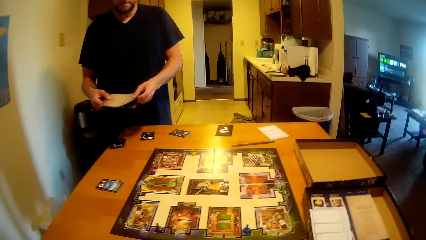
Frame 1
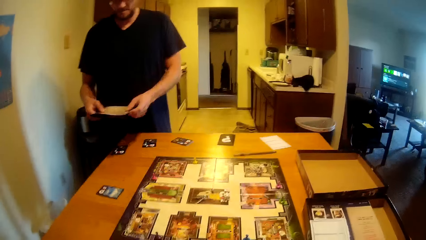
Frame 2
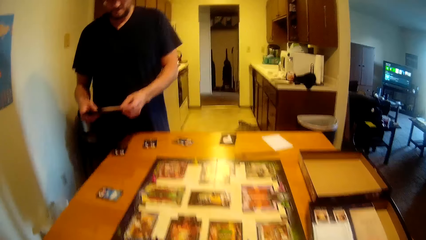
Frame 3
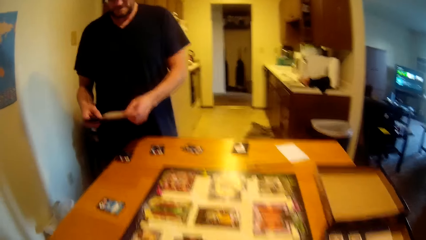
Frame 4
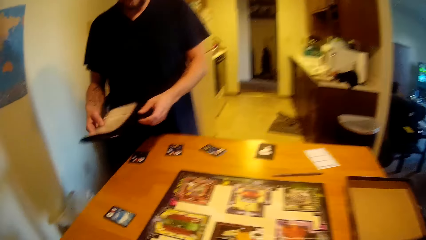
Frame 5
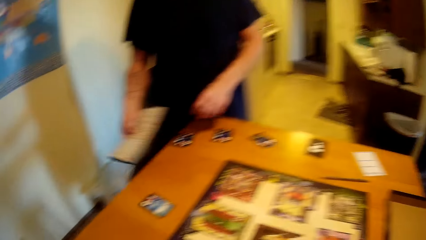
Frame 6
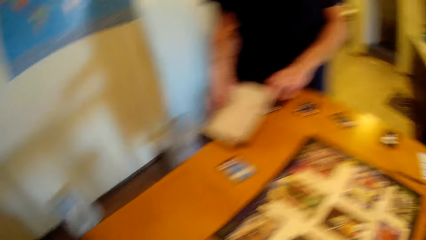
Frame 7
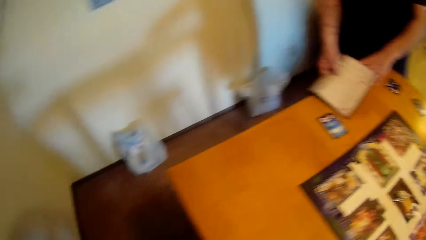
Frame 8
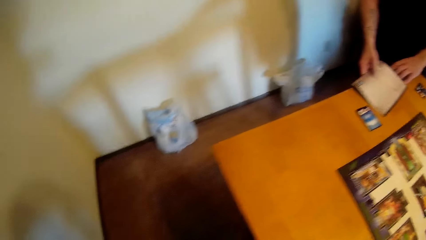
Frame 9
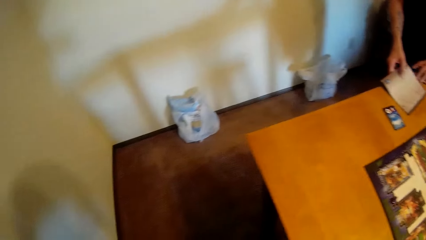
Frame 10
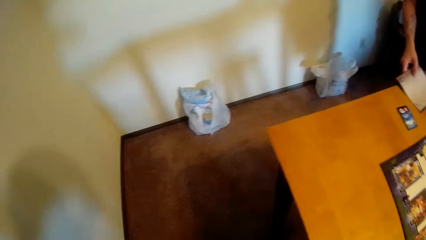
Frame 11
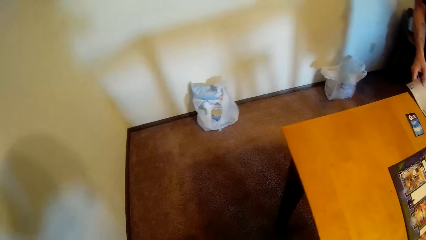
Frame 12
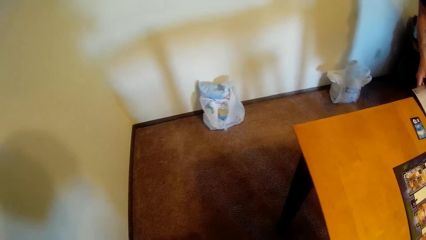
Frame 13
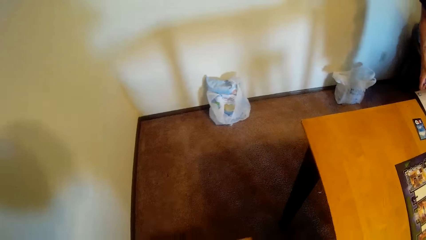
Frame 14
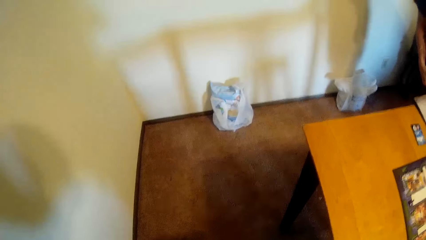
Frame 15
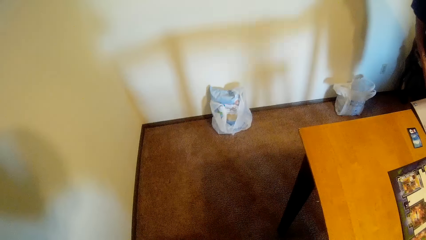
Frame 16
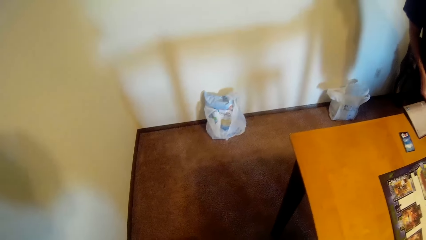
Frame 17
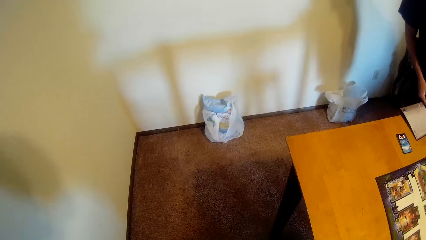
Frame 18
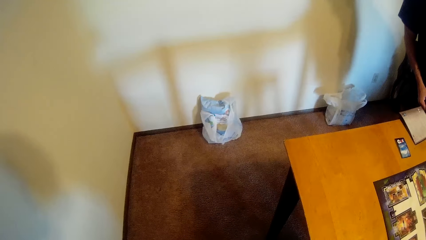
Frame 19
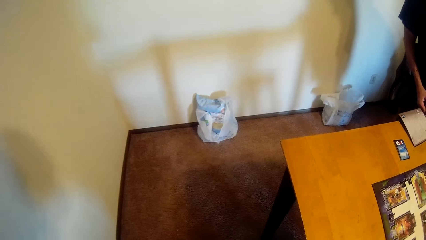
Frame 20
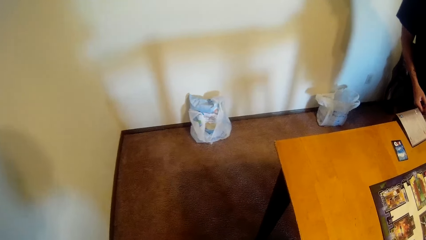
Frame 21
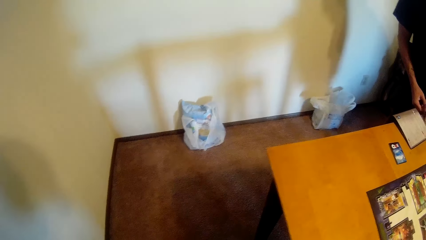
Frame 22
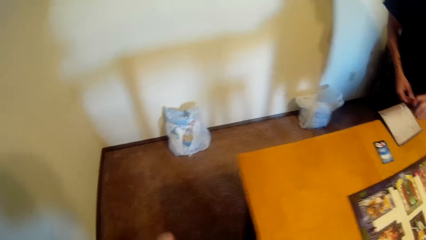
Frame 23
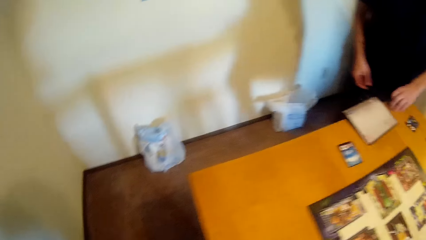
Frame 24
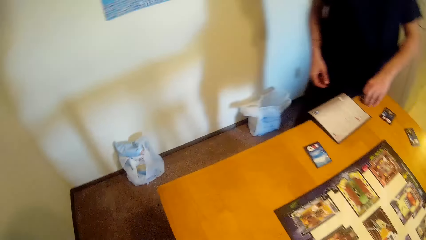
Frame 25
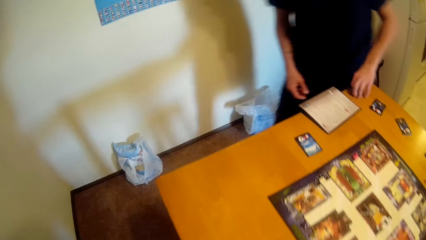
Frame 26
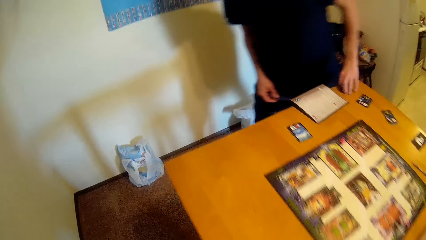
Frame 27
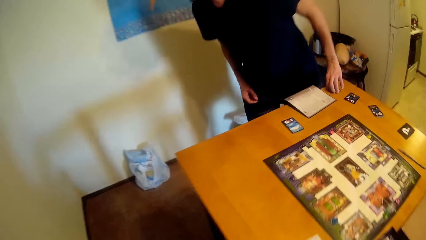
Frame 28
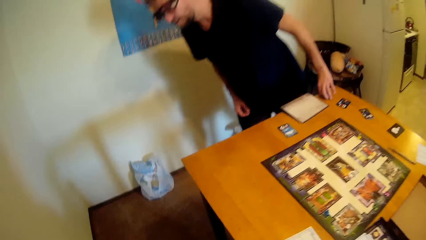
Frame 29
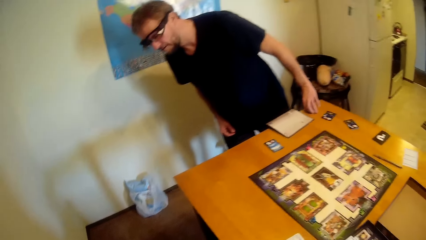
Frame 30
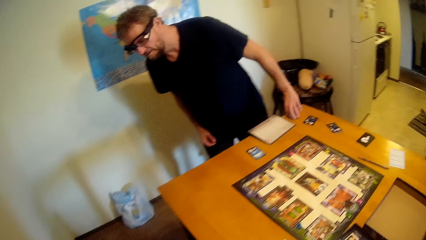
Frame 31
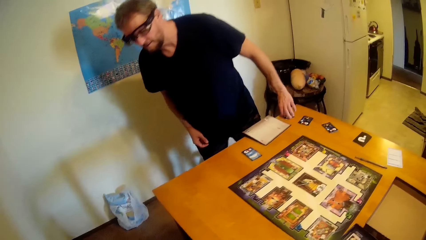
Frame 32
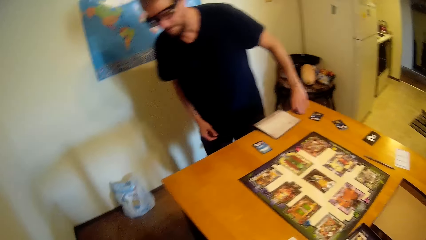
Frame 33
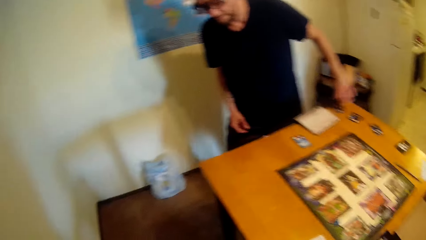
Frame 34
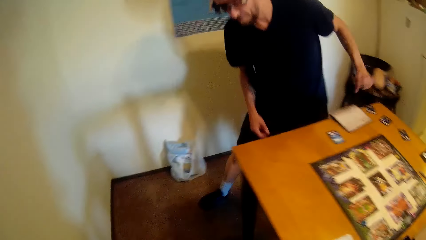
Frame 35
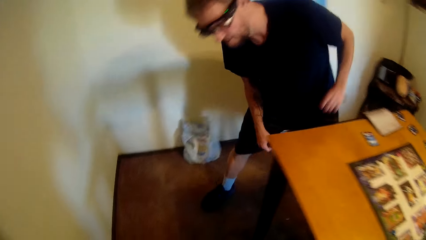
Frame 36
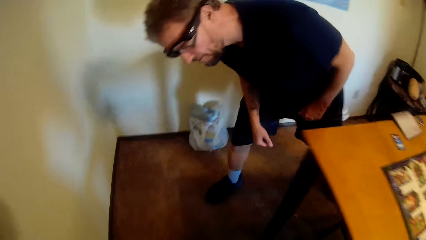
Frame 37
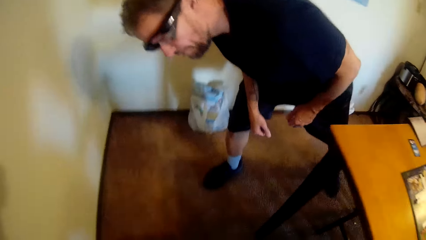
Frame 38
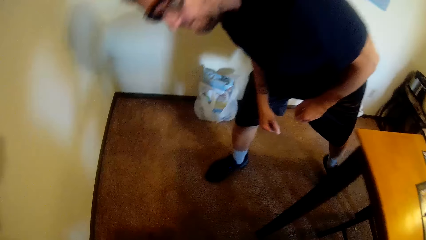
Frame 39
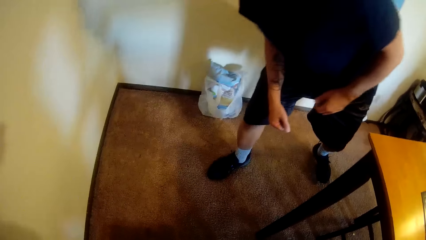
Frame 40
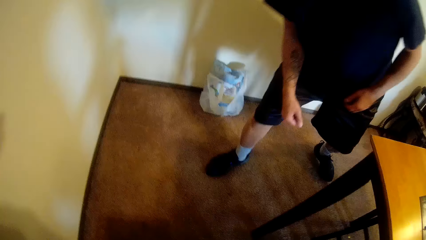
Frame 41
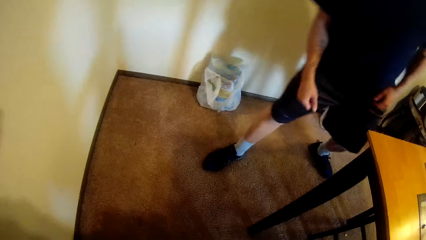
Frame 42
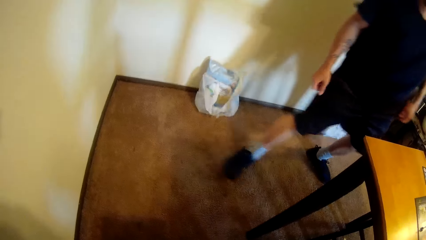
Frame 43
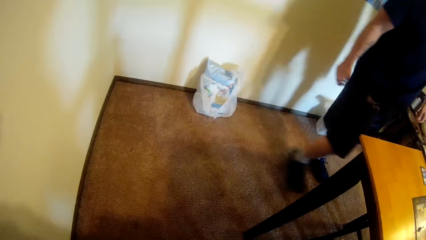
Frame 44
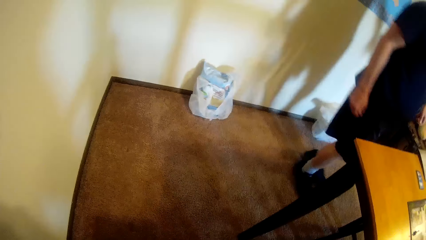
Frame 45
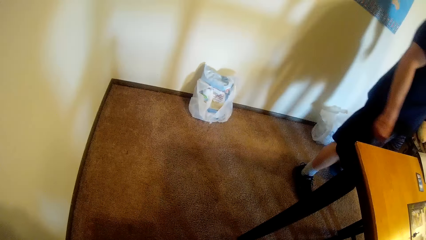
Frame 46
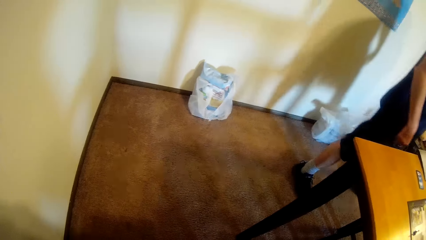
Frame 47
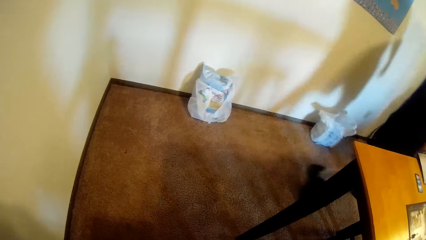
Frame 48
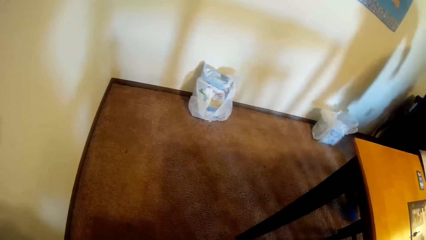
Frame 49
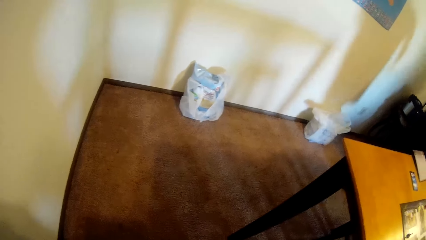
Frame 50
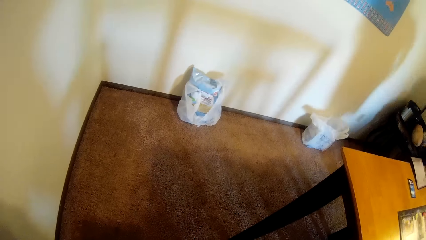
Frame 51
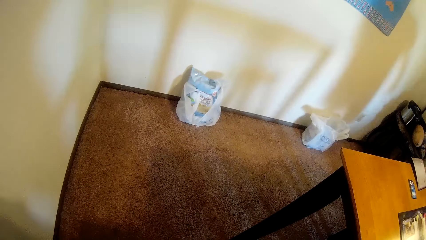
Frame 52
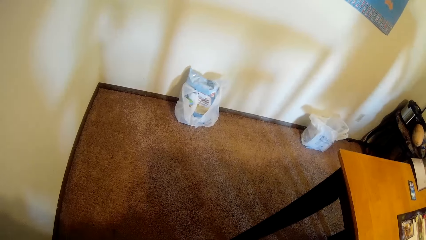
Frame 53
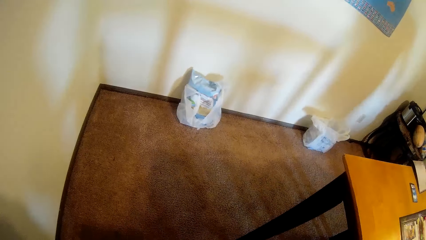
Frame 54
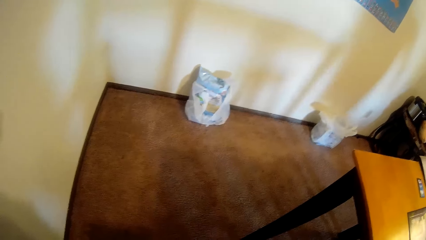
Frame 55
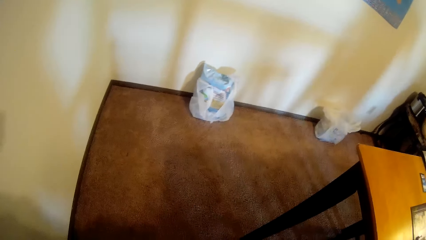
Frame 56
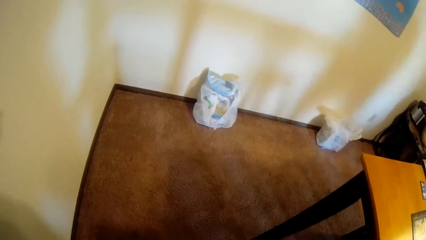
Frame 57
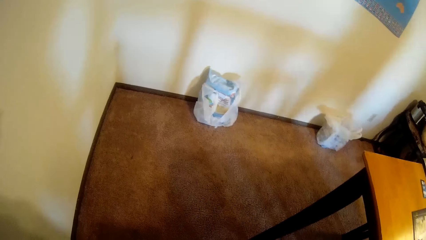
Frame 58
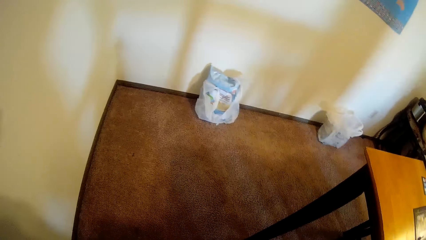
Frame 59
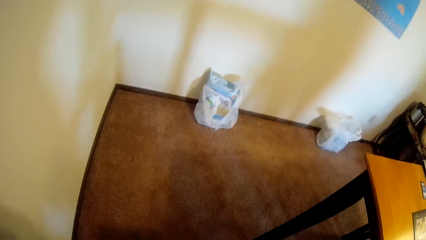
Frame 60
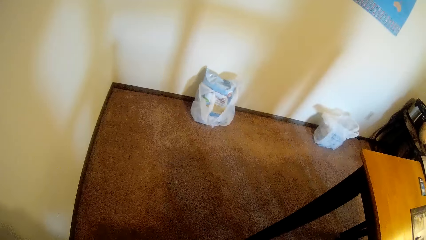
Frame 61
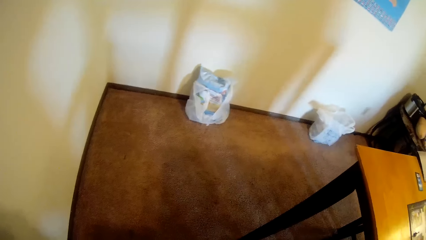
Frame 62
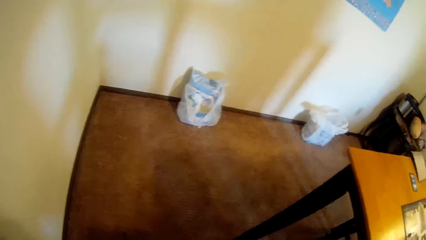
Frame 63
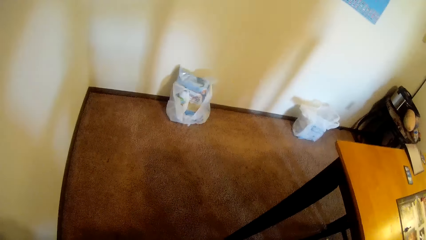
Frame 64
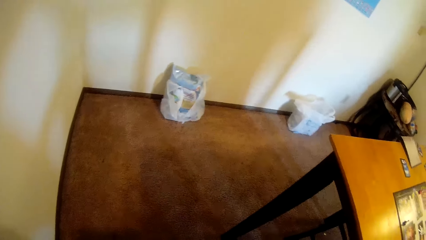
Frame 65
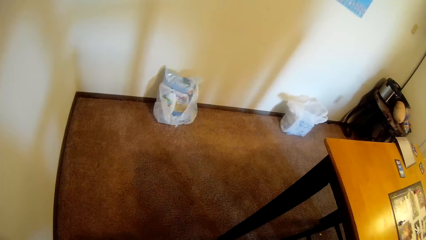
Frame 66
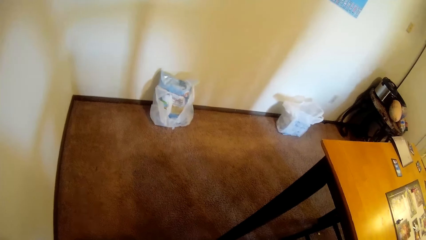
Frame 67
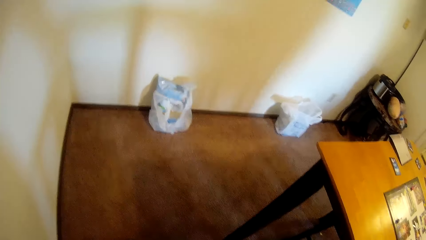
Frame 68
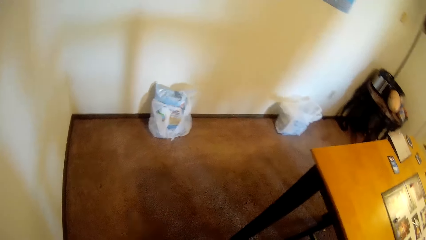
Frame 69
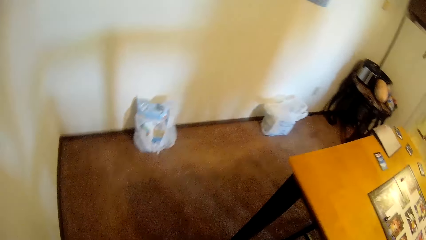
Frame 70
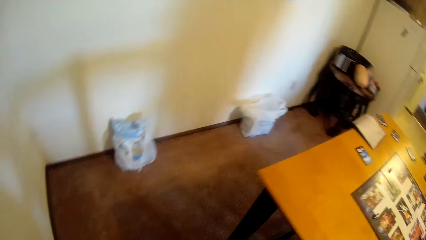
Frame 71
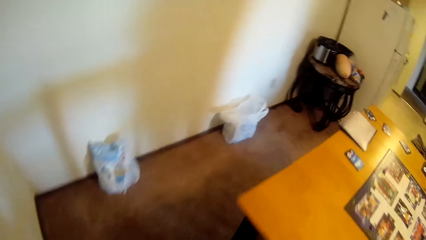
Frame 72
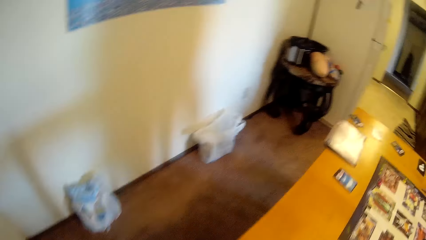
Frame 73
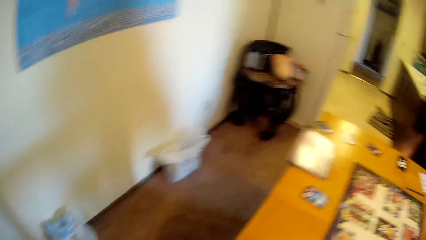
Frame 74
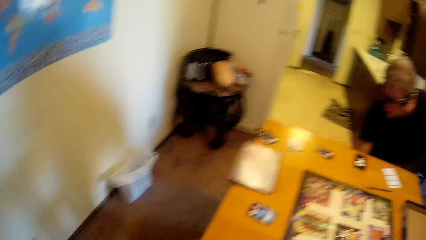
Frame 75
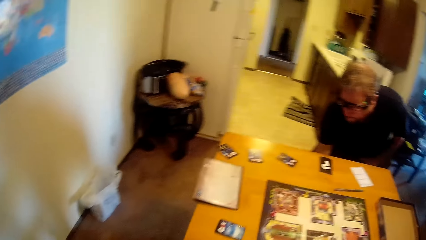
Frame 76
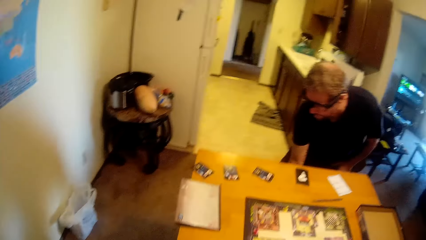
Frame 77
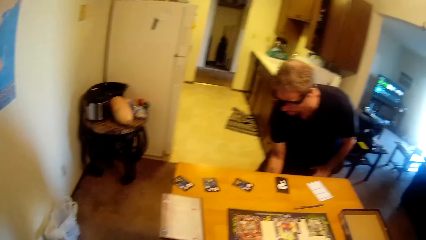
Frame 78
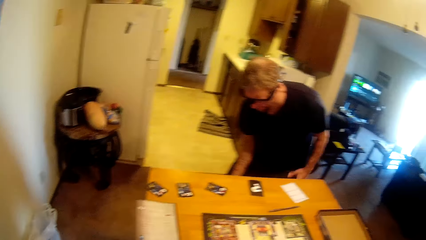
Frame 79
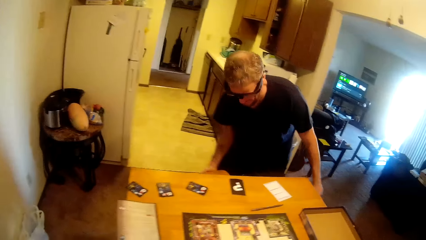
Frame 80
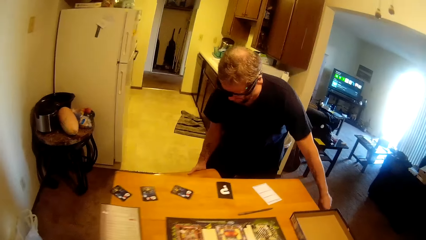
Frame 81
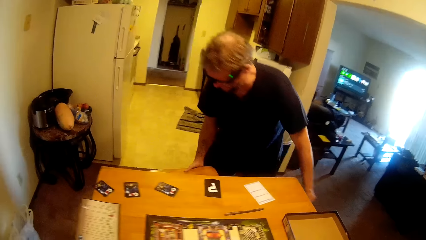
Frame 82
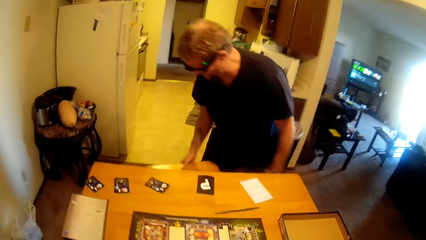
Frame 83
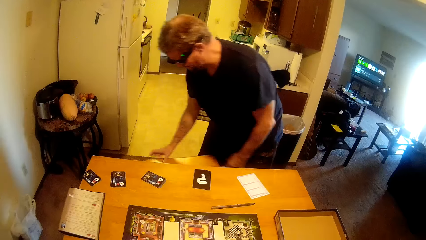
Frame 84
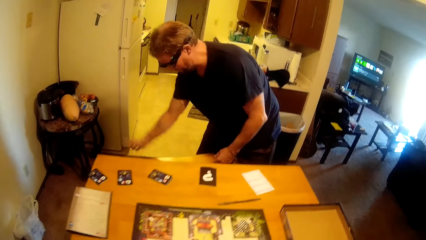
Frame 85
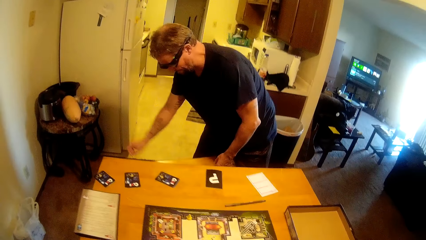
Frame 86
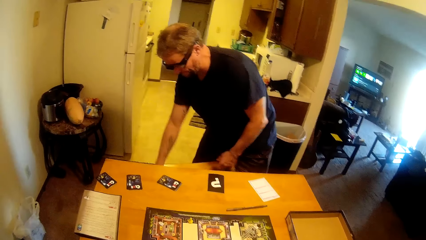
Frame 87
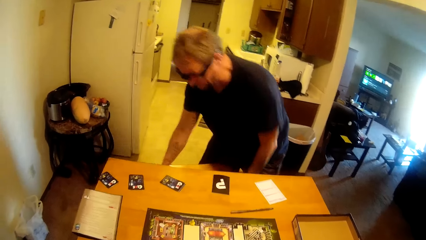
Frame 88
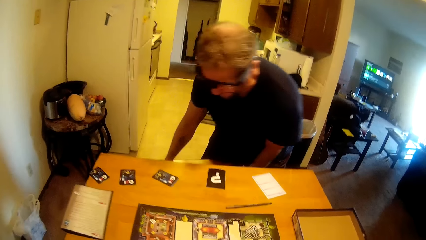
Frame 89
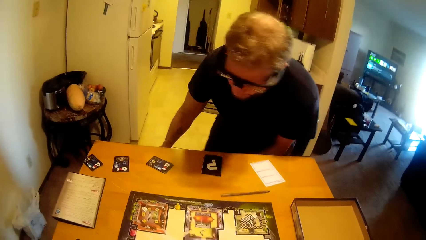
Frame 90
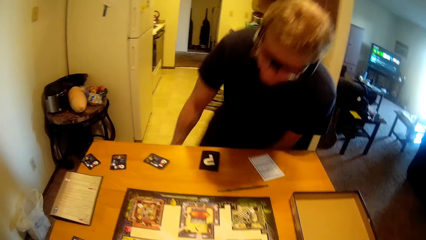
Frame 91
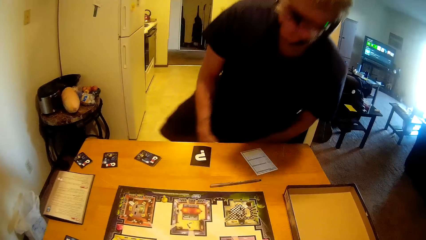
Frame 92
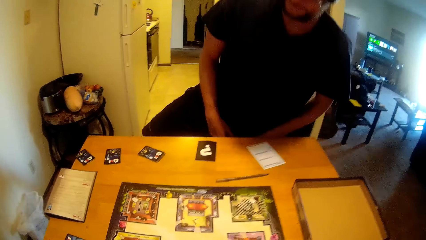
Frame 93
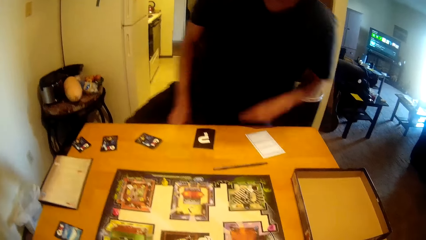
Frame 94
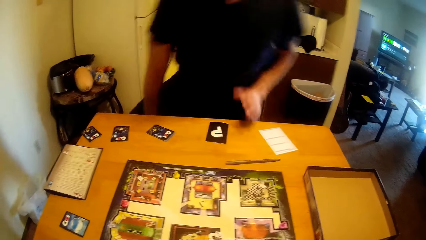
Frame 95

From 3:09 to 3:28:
A man places a piece of paper on the table. The camera wearer talks to the man. The man bends down, stands up, moves around the table and picks up a stool under the table.
